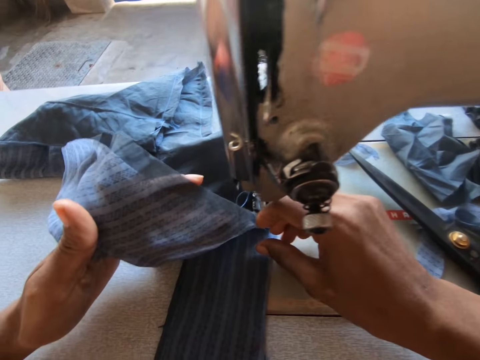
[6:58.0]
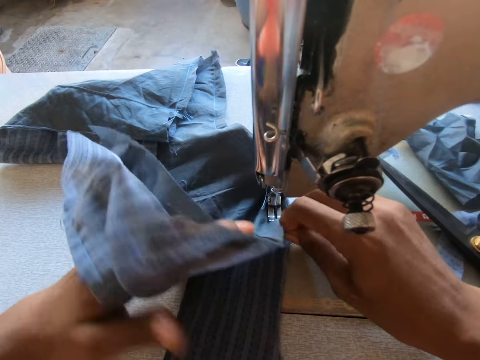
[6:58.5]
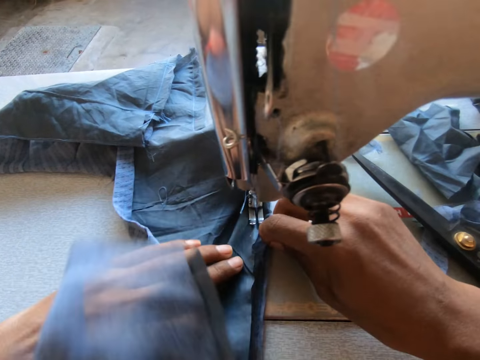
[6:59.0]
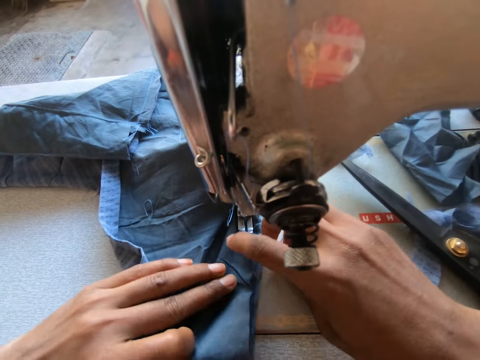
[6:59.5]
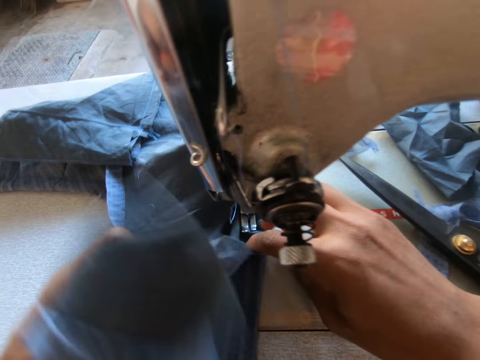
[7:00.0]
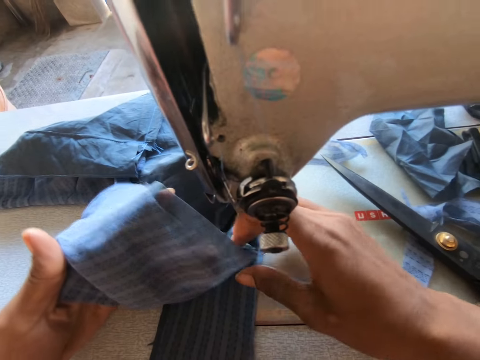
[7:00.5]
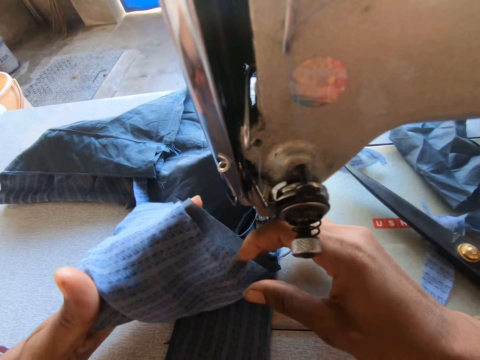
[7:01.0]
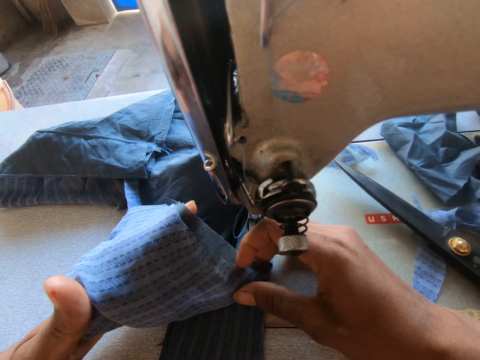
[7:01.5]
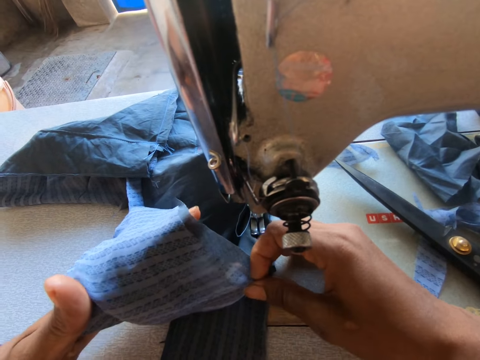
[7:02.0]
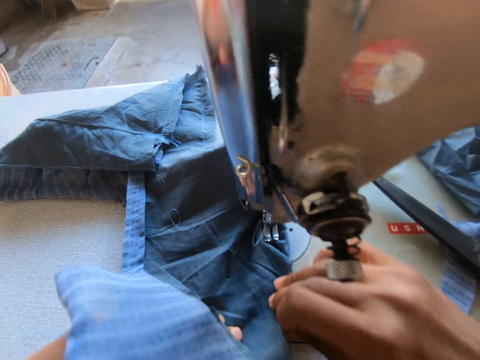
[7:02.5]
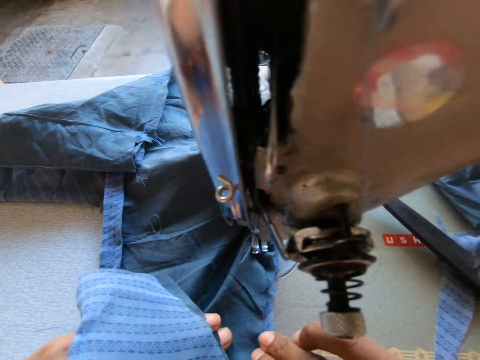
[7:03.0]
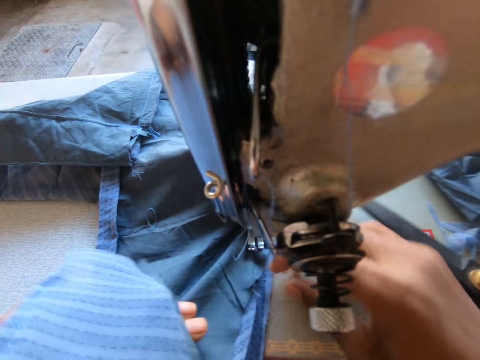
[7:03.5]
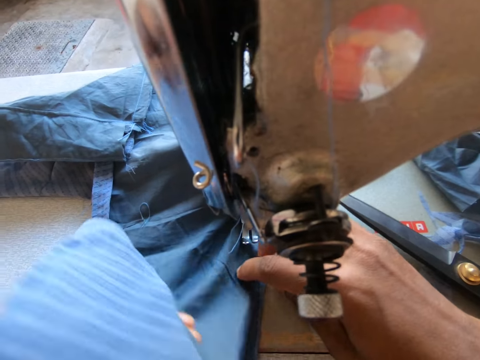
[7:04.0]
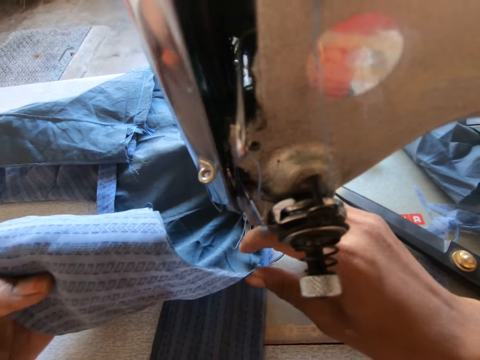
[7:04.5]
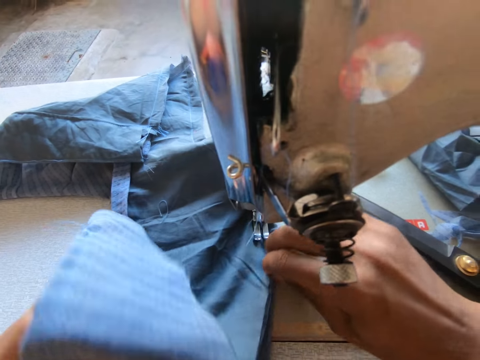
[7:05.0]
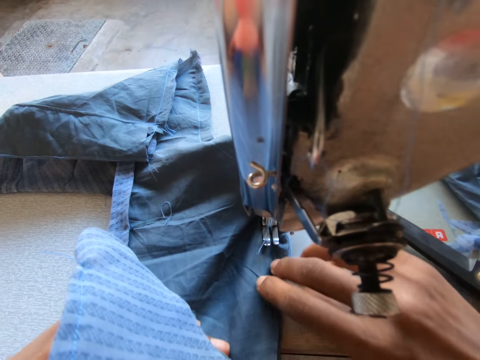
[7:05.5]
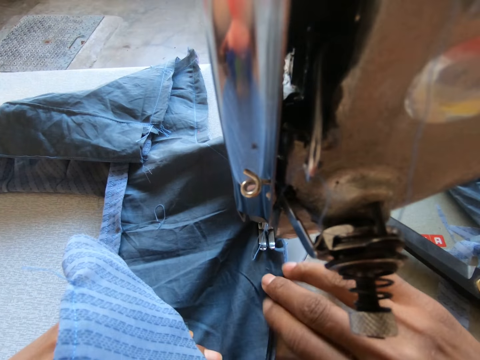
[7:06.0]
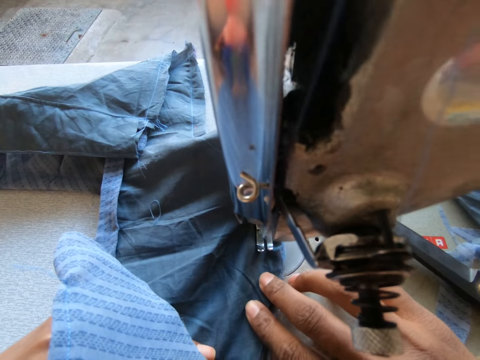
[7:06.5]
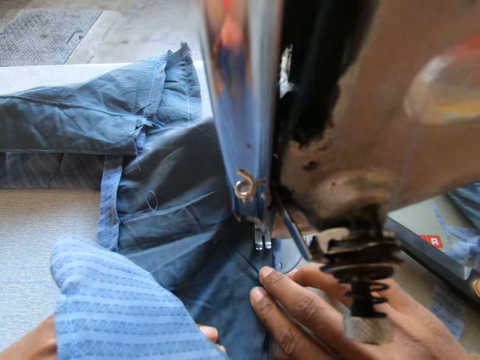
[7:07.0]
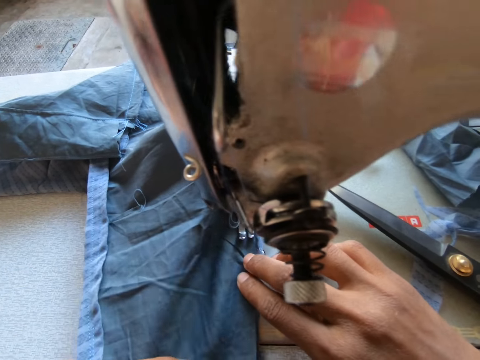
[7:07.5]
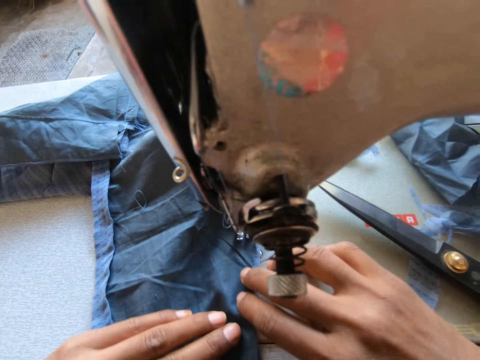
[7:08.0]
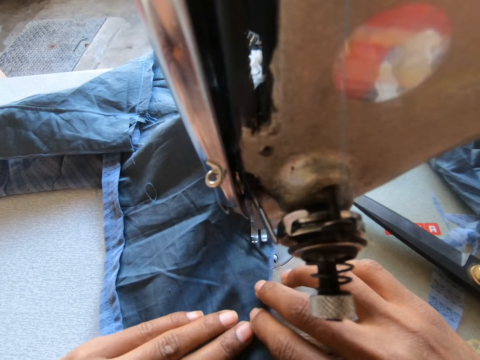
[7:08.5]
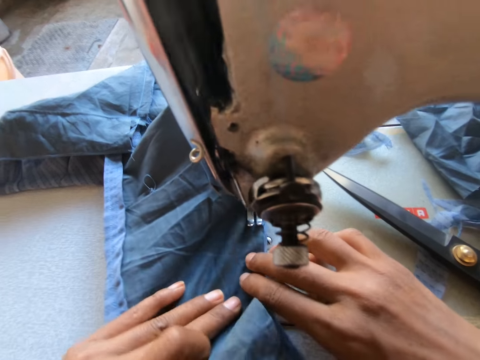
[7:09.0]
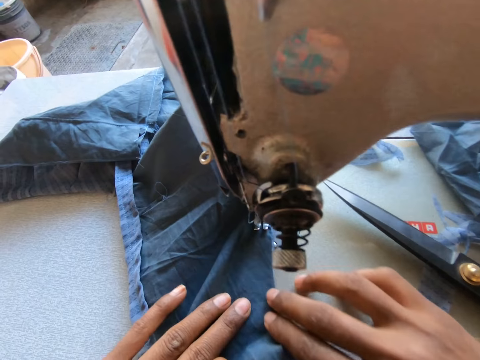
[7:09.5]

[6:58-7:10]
The camera wearer adjusts the piece of cloth on the sewing machine with her right hand. She adjusts the piece of cloth on the sewing machine with her hands. She sews the piece of cloth with the sewing machine.

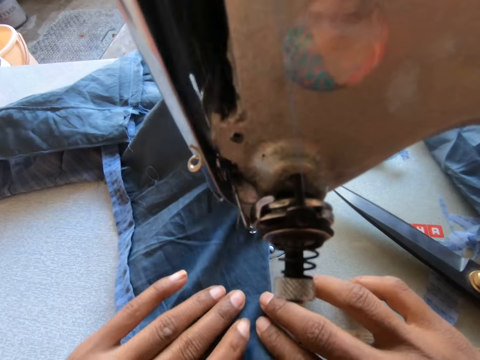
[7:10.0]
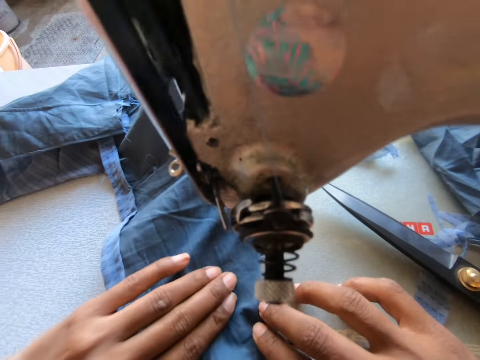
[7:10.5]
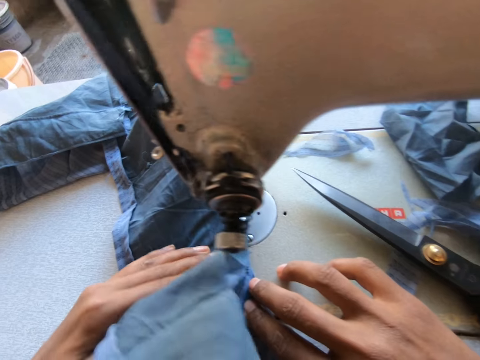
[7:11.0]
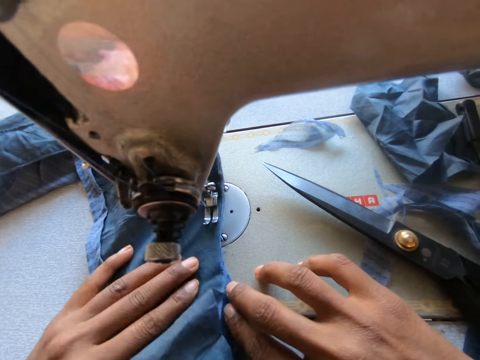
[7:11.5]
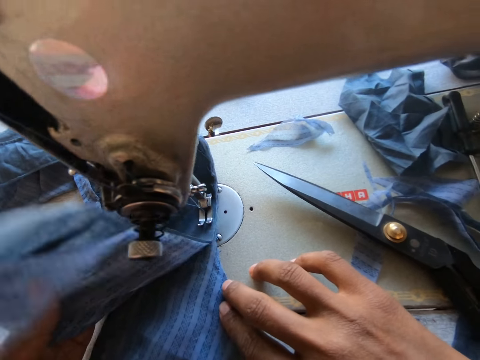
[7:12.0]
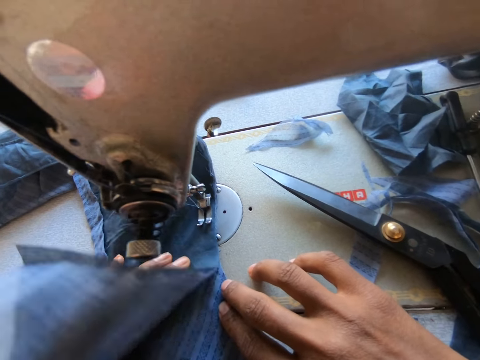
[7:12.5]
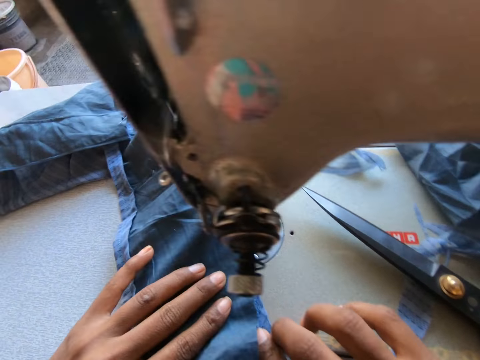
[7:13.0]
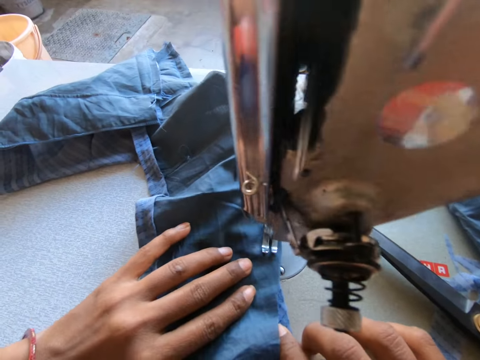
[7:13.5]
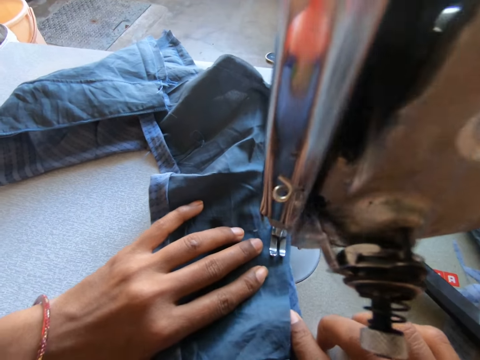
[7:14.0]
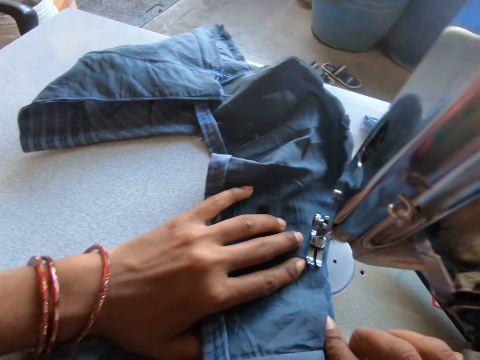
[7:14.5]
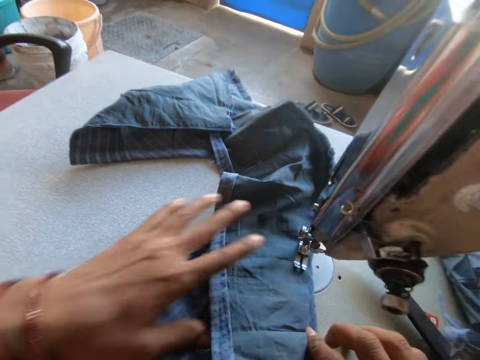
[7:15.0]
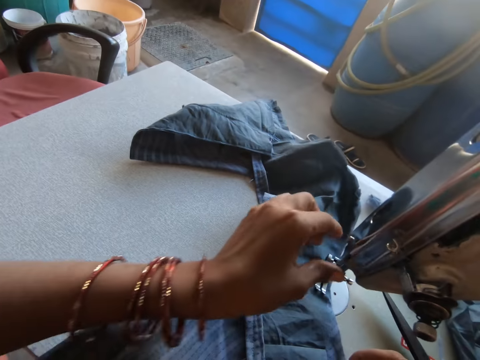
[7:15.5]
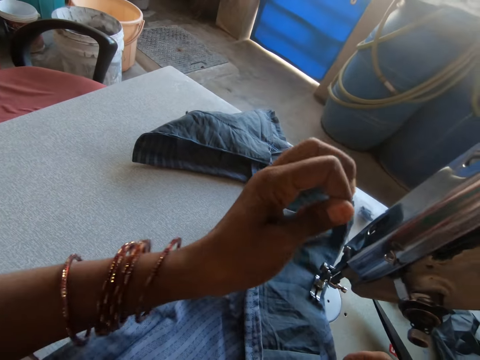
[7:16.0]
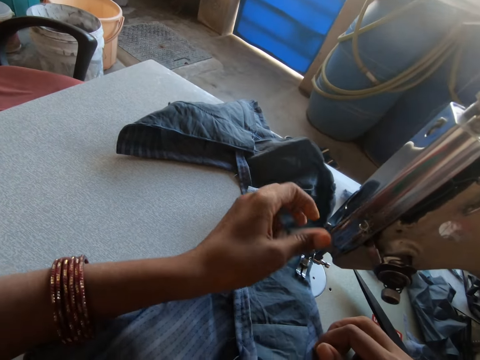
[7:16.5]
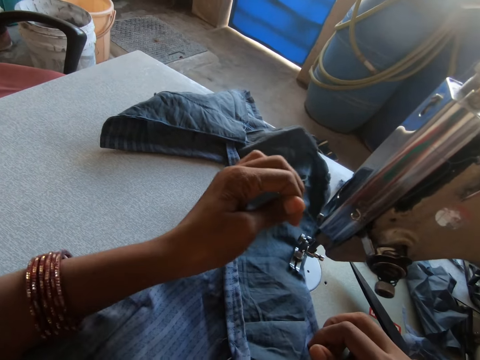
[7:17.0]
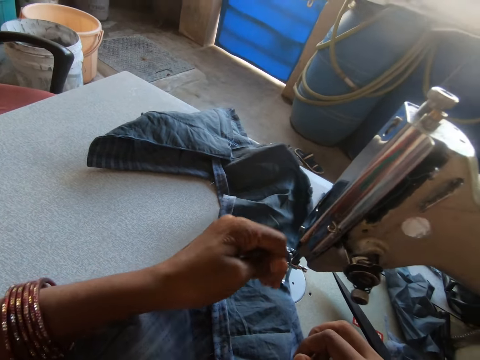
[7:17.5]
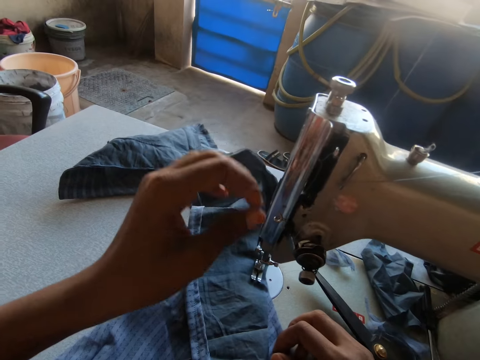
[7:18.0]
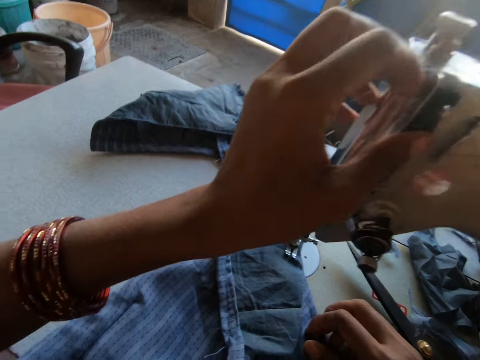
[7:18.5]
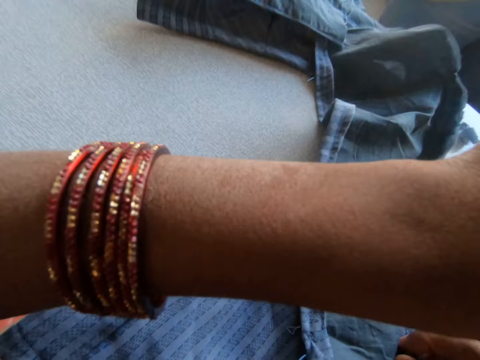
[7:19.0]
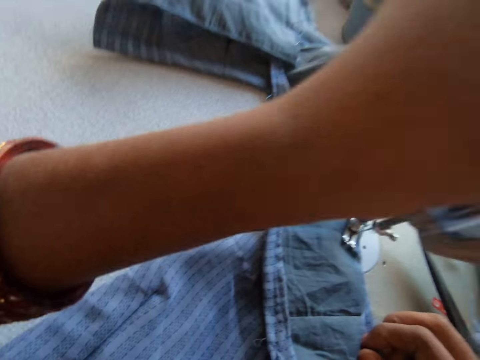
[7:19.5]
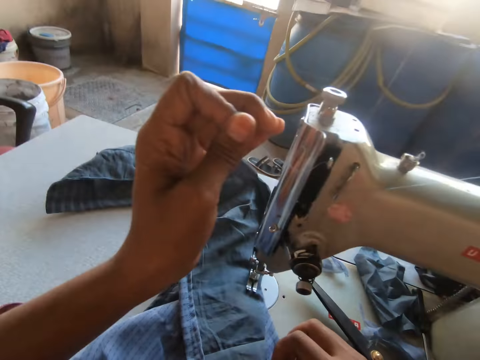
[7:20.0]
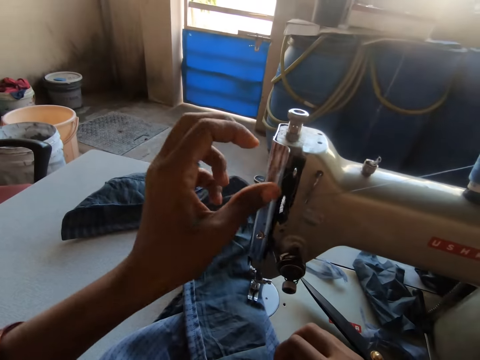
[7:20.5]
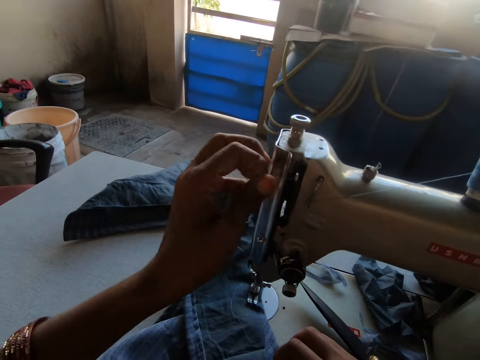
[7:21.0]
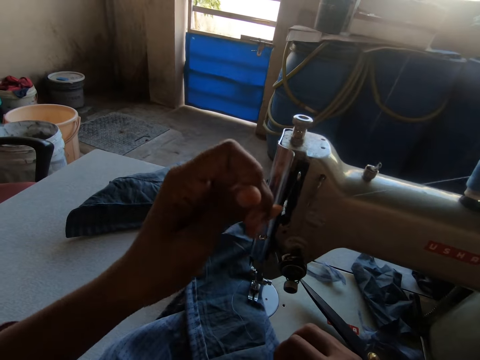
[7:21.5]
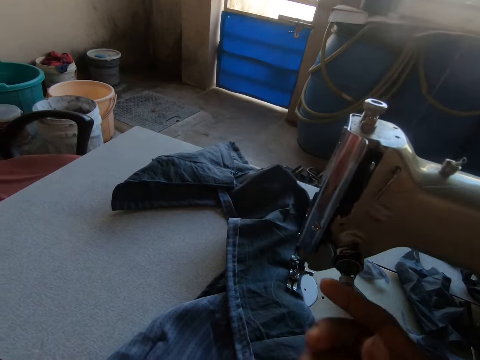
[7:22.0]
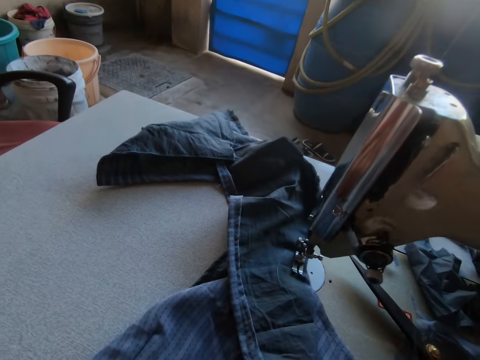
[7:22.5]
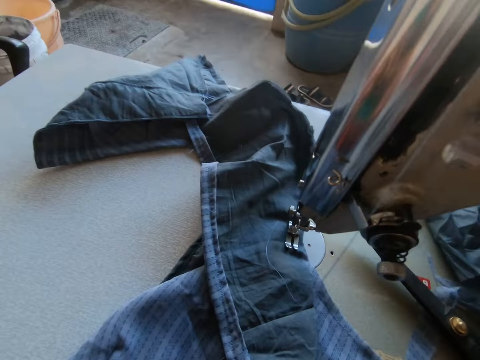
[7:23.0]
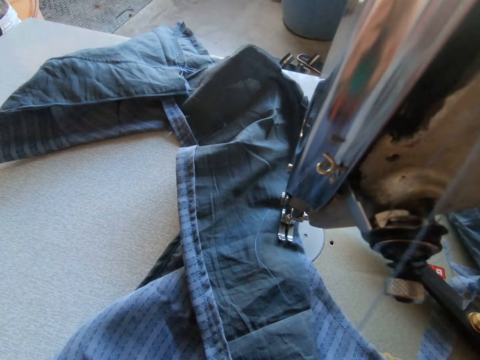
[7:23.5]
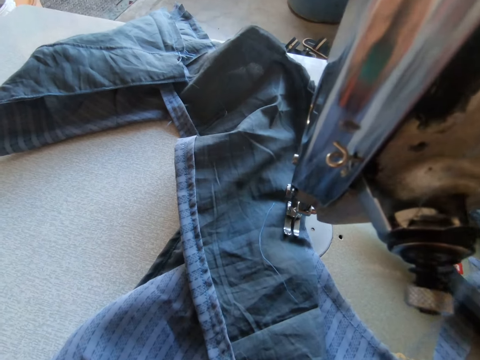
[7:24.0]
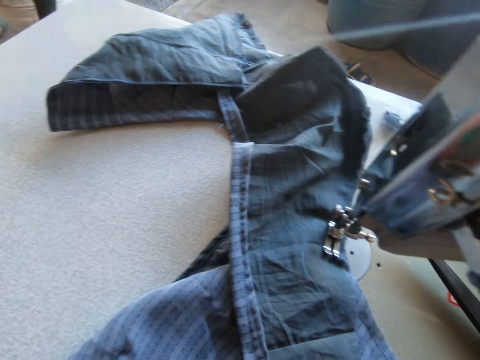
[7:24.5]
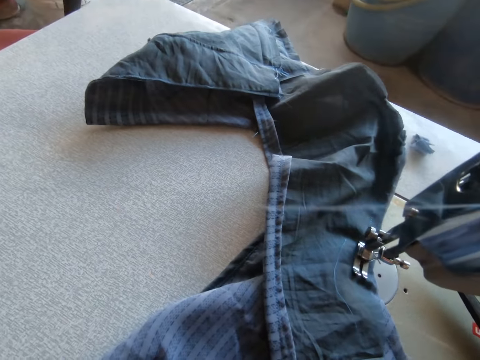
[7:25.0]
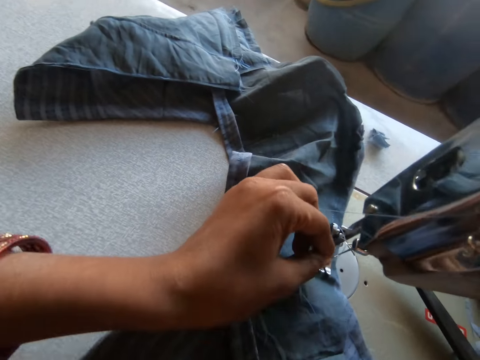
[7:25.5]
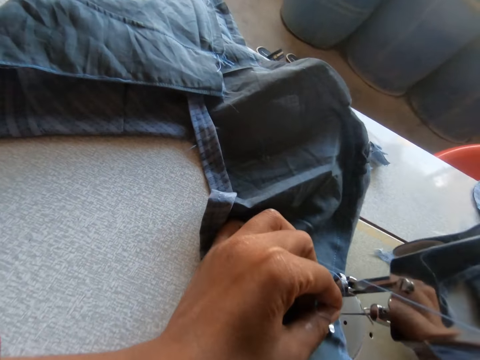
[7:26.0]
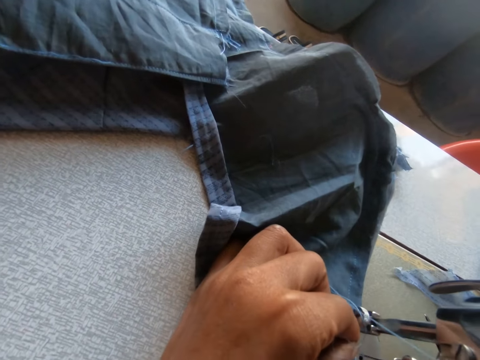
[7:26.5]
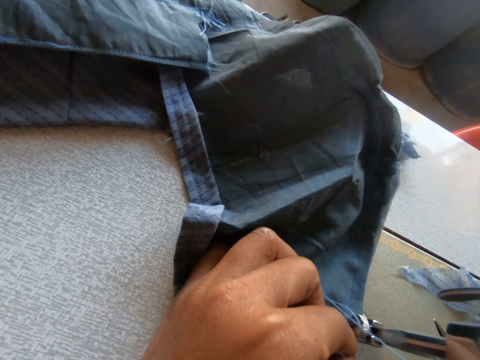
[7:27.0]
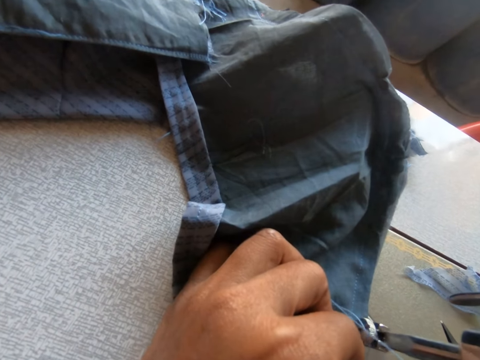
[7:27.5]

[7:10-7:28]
The camera wearer adjusts the piece of cloth on the sewing machine with her left hand. She sews the piece of cloth with the sewing machine. She adjusts the thread on the sewing machine with her left hand. She pulls the thread in her left hand. She inserts the thread in her left hand into the eye of the needle on the sewing machine.
